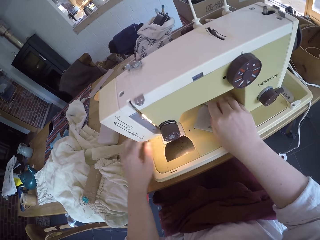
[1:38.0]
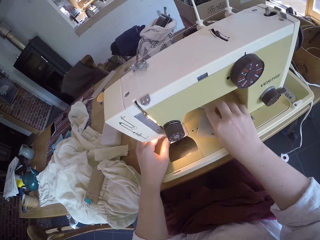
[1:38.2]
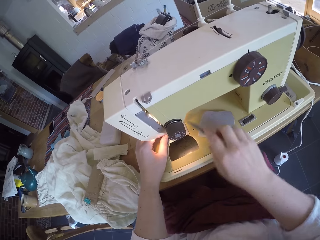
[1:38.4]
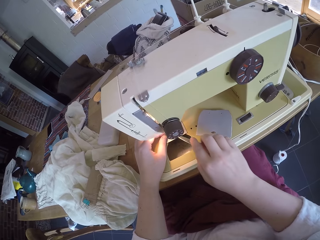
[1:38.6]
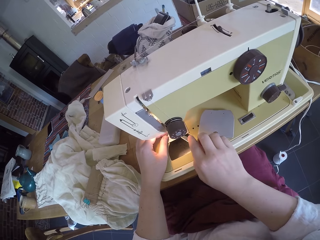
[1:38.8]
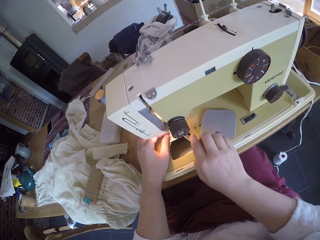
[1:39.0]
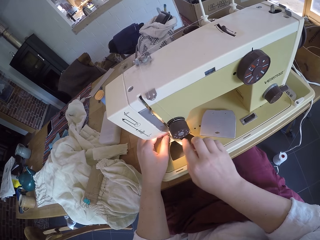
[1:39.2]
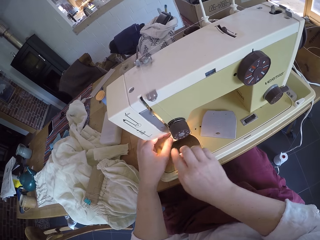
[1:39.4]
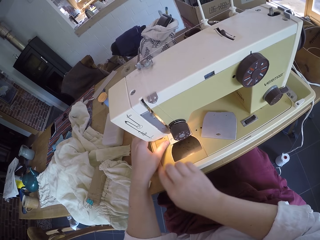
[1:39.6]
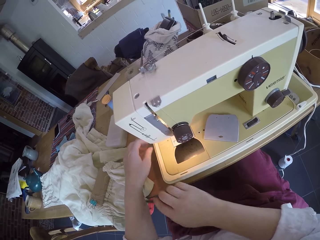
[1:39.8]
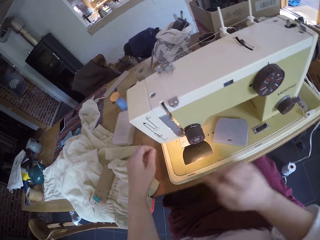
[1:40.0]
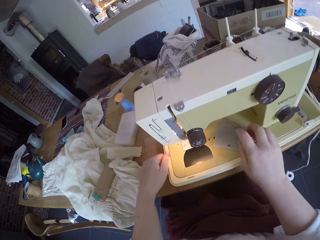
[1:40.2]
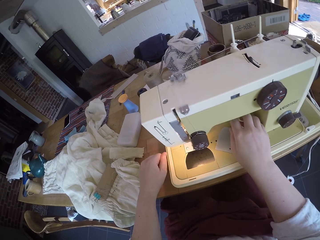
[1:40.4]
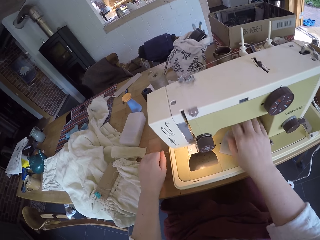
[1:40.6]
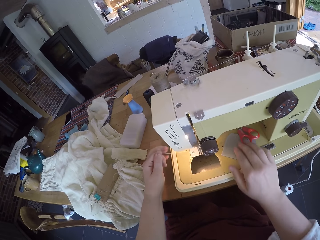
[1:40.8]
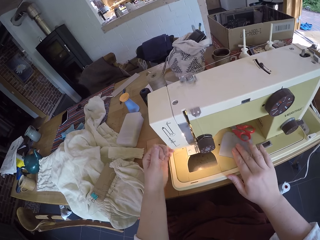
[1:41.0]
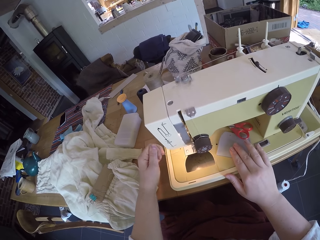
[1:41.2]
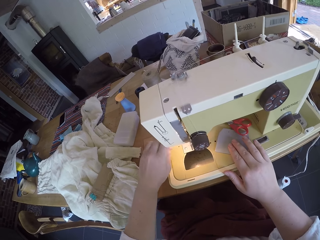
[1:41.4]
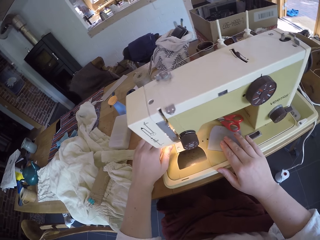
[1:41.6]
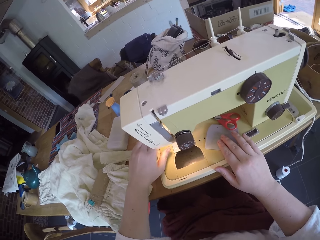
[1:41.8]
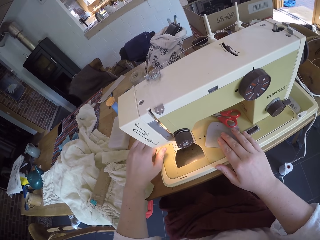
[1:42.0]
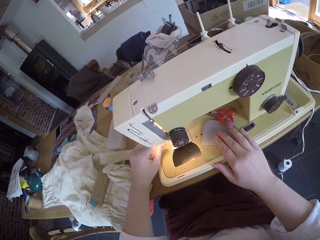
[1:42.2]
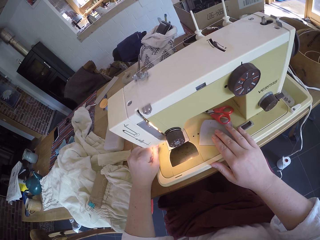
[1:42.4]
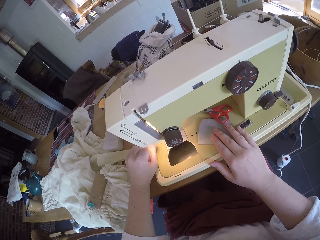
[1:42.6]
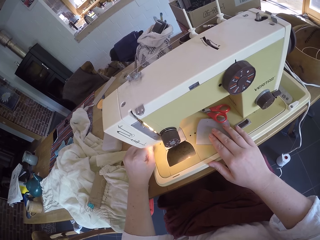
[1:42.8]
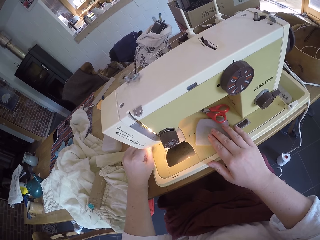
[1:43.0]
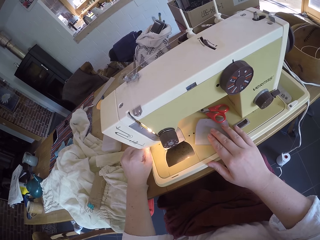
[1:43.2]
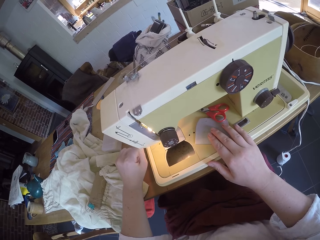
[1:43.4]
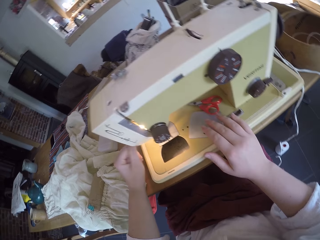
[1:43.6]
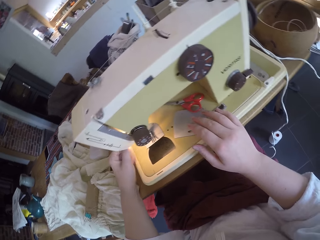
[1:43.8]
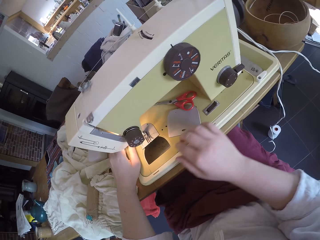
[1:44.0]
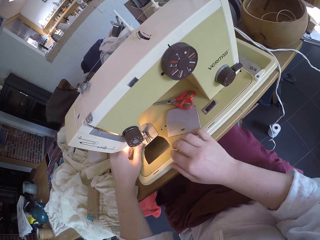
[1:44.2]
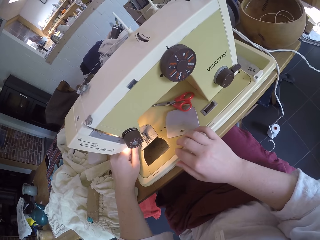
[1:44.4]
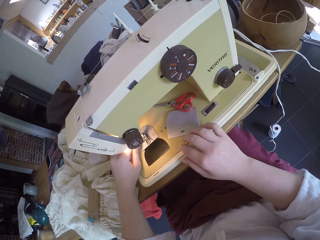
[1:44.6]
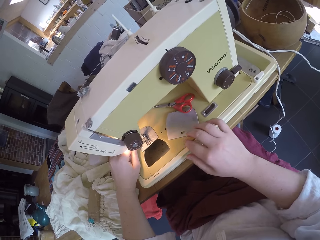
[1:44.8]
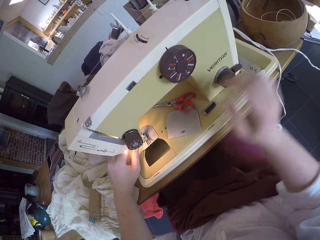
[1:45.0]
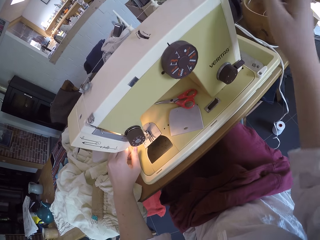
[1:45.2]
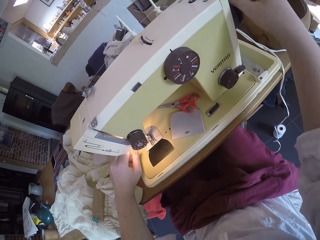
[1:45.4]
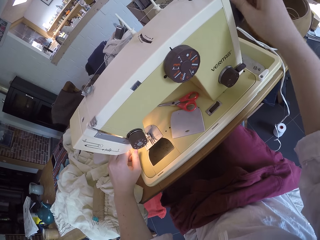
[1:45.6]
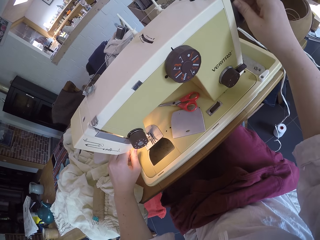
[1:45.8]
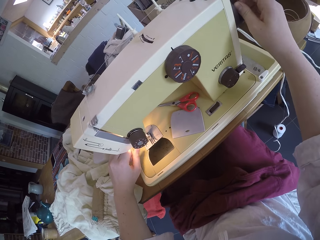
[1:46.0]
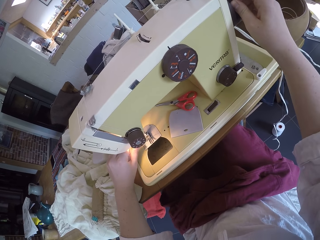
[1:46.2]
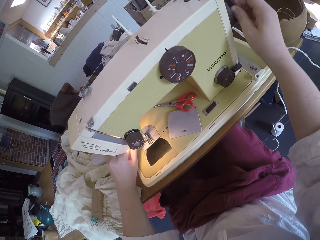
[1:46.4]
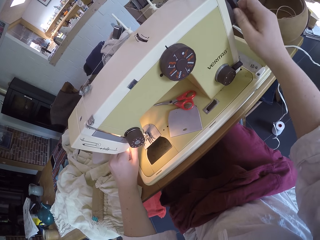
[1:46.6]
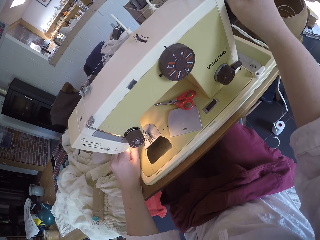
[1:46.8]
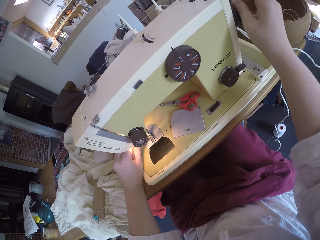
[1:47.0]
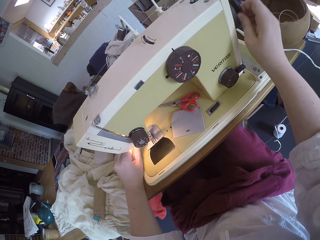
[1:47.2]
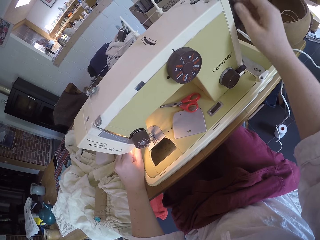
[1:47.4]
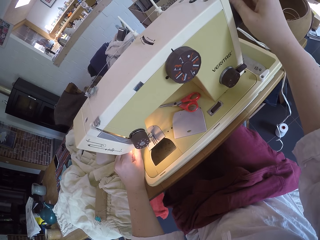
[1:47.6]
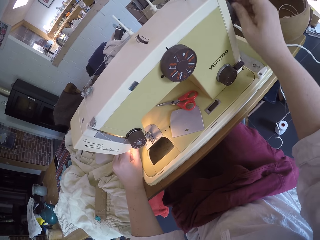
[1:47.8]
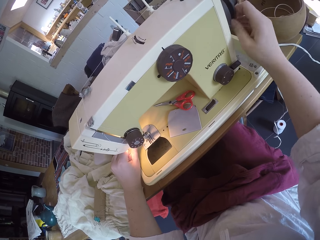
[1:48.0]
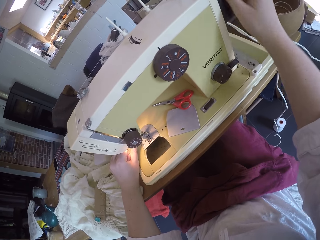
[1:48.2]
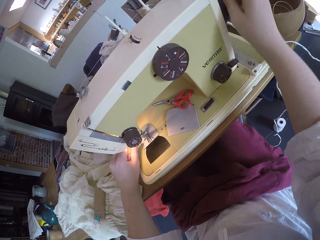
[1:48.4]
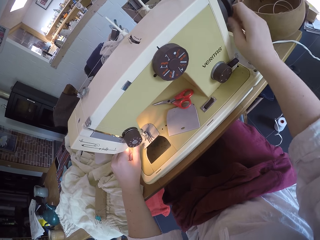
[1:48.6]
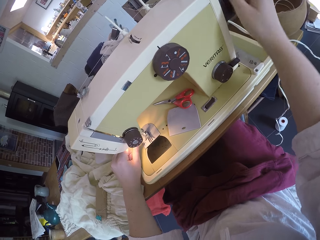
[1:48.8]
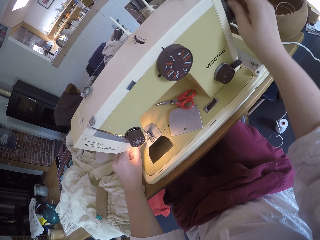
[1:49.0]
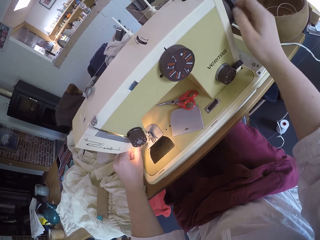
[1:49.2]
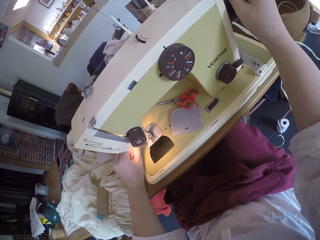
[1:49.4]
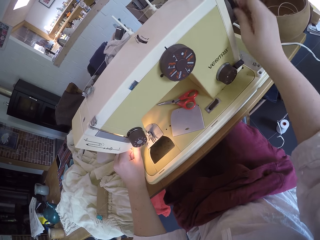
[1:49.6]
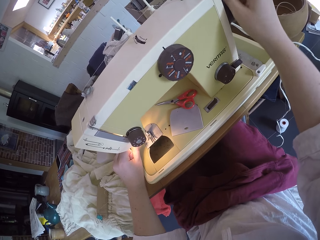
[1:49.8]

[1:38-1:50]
The camera wearer picks up the scissors from the bed plate. She cuts the thread with the scissors. She moves the thread with the scissors. She puts the scissors on the bed plate. She pulls the thread with her hand. She moves the balance wheel with her hand.

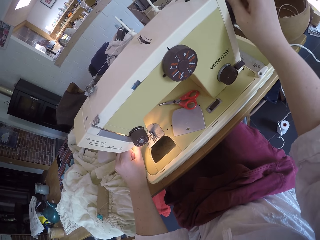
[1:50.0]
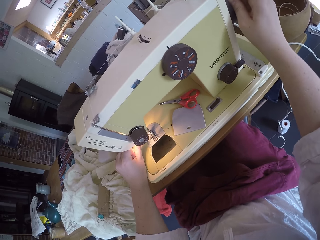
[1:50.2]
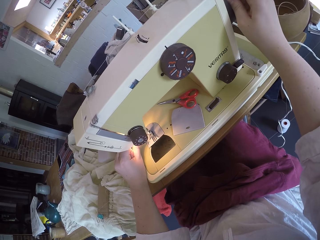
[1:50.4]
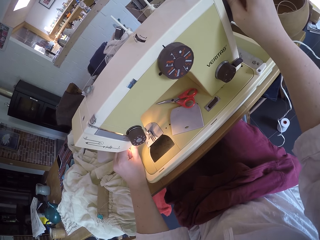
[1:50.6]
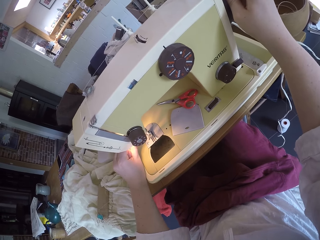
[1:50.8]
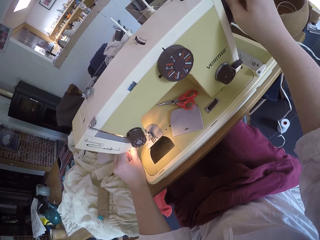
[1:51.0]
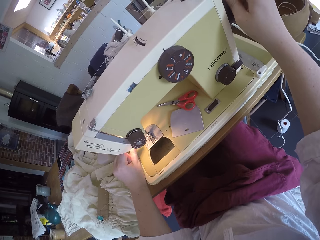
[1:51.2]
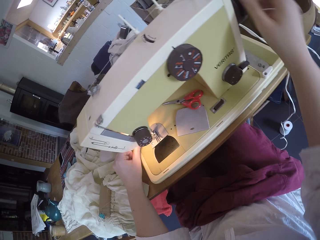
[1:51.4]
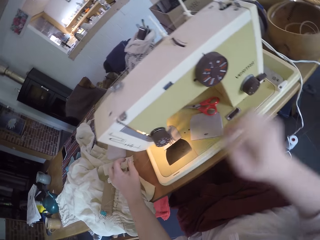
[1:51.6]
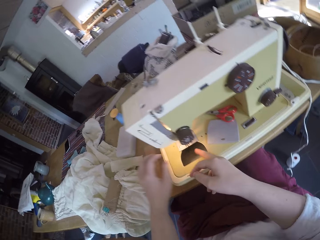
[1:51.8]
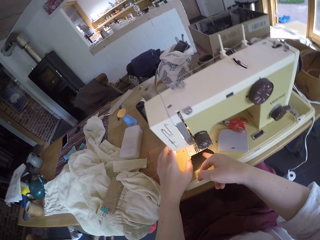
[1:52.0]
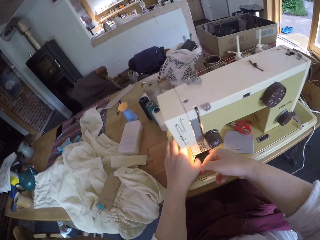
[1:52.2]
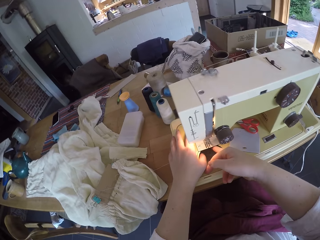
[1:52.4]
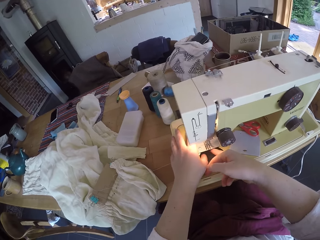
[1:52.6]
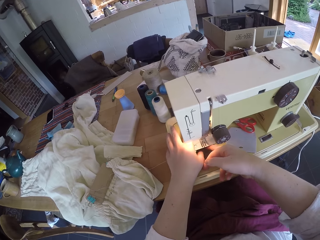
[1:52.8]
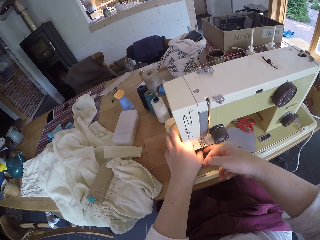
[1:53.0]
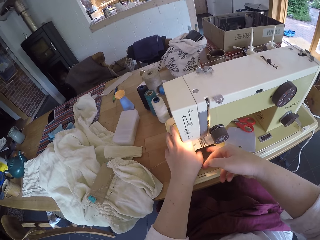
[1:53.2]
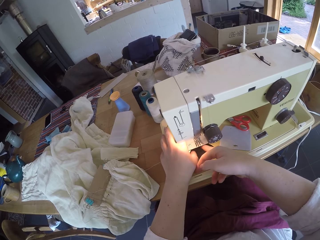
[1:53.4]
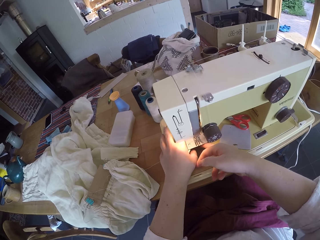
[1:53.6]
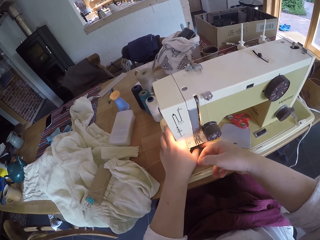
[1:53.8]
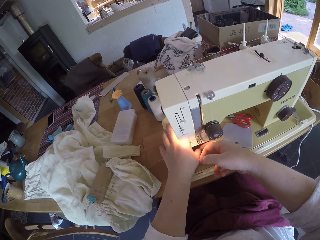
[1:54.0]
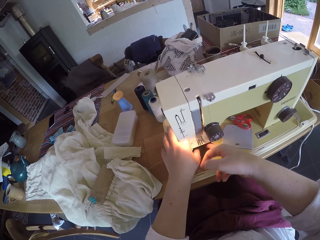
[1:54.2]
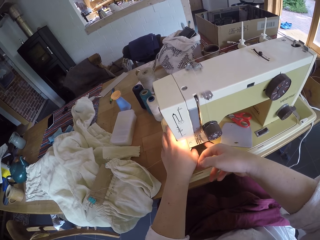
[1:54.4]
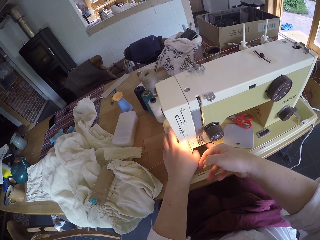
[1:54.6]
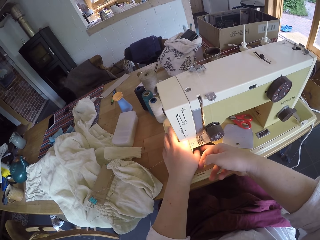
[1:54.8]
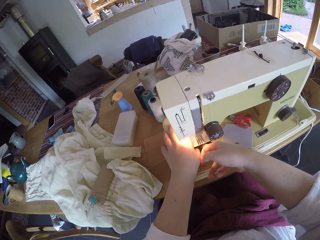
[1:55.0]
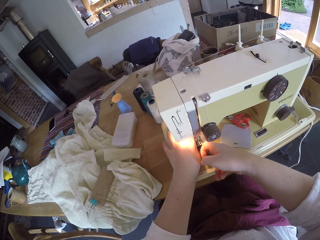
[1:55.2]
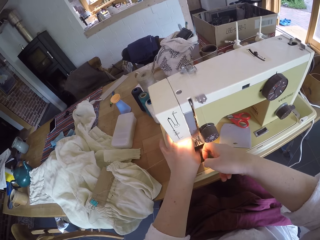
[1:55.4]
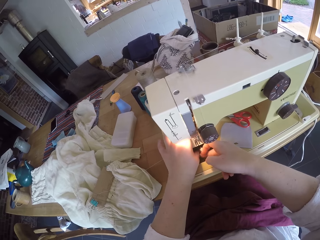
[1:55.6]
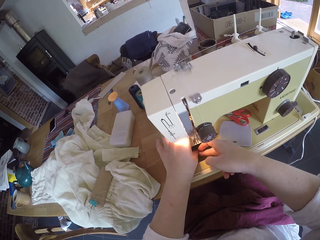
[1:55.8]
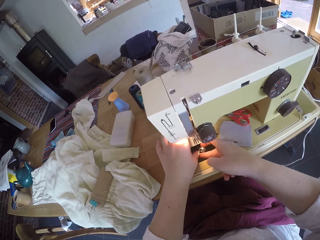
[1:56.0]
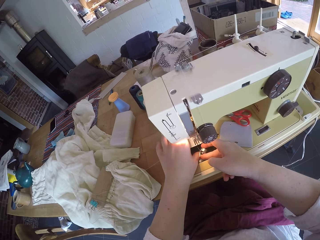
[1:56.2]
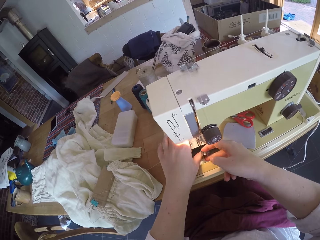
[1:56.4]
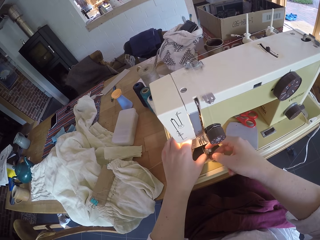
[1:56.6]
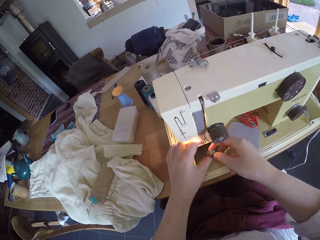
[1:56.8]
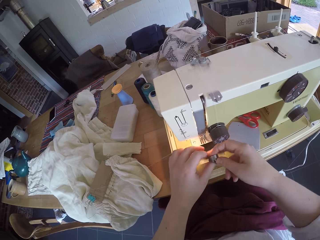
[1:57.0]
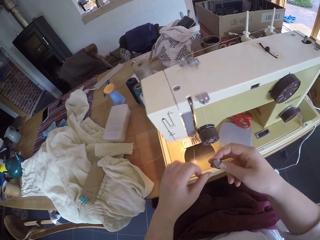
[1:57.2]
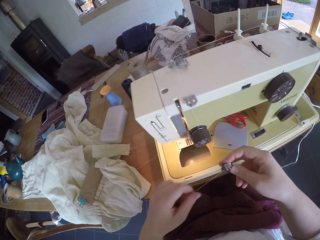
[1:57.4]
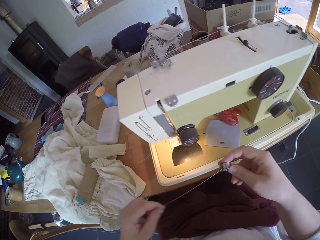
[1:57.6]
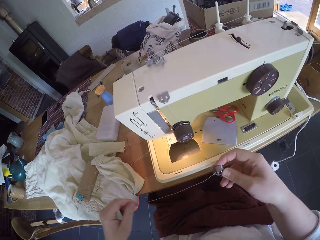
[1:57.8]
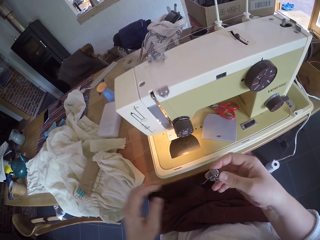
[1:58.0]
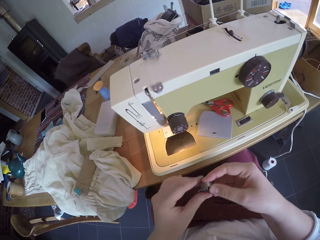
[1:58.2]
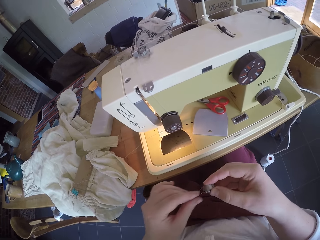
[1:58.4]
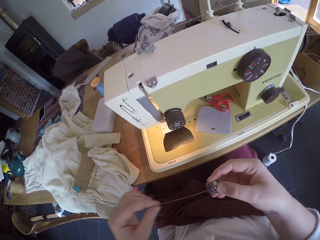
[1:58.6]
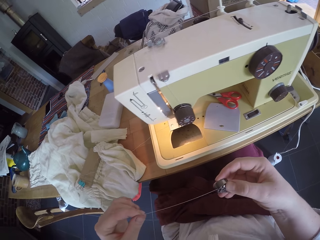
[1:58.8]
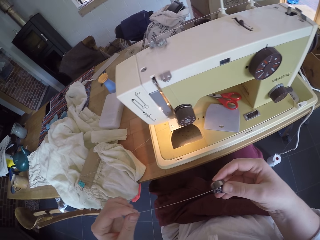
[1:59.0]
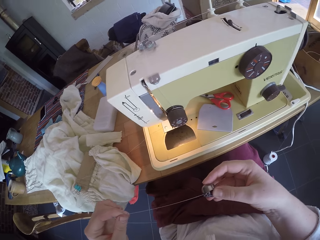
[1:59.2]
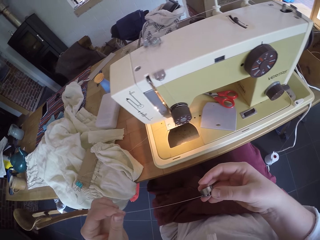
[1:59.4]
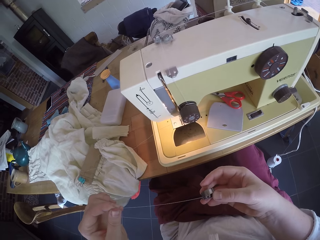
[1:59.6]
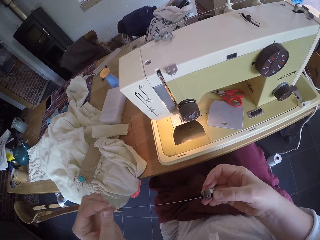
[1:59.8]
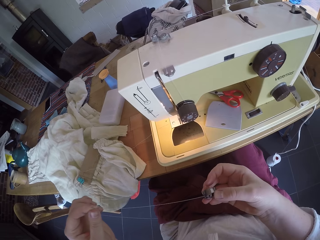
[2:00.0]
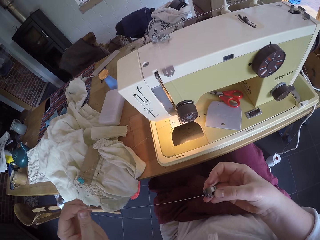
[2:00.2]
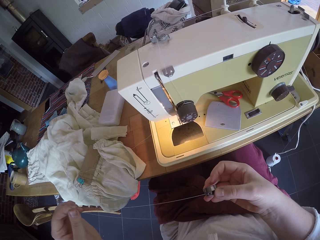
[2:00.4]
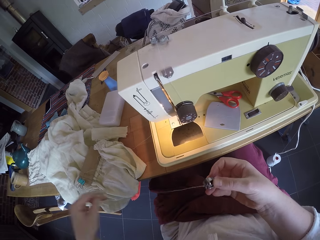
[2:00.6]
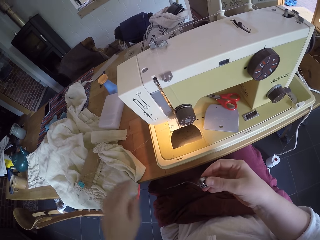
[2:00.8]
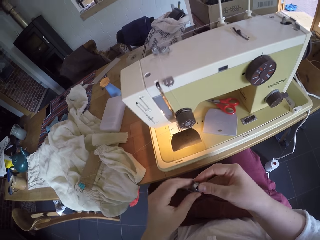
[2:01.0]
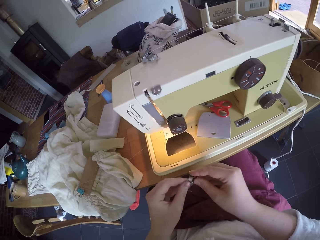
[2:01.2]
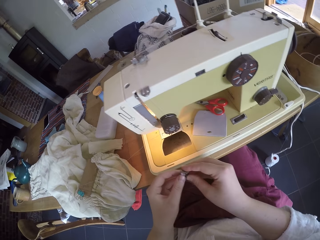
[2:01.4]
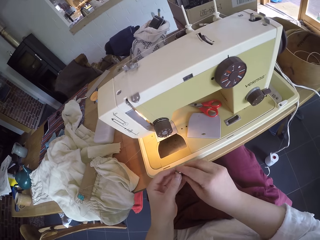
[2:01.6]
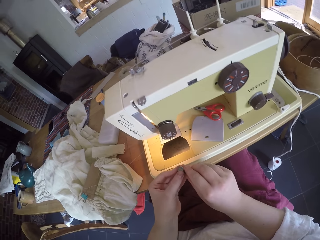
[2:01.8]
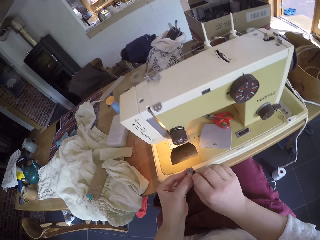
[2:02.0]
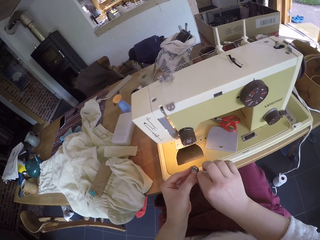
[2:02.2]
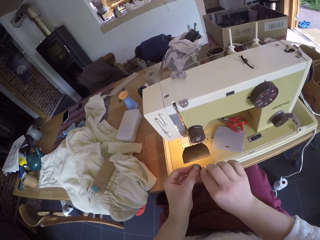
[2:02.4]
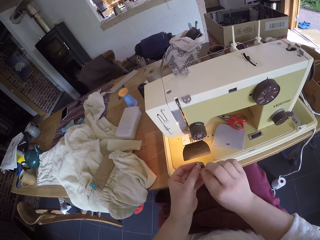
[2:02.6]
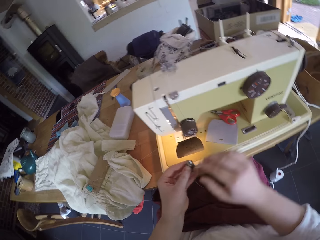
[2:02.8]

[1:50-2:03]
The camera wearer picks the bobbin from the bobbin compartment. She pulls the thread with her hand. She holds the bobbin with her hand.
